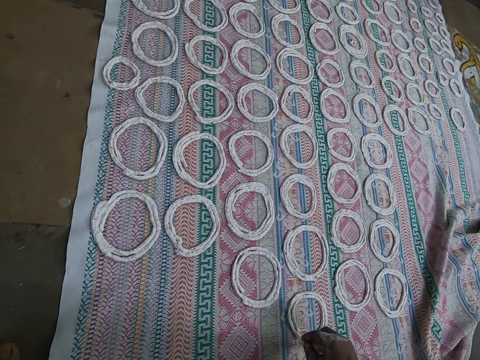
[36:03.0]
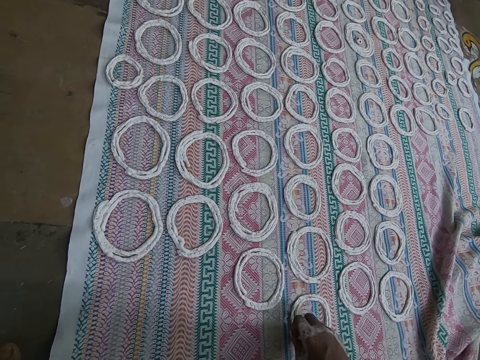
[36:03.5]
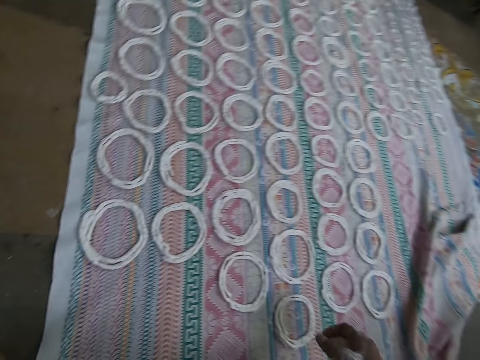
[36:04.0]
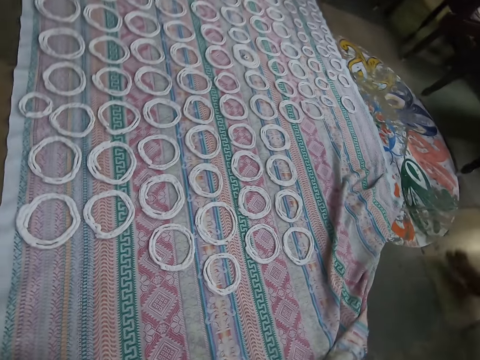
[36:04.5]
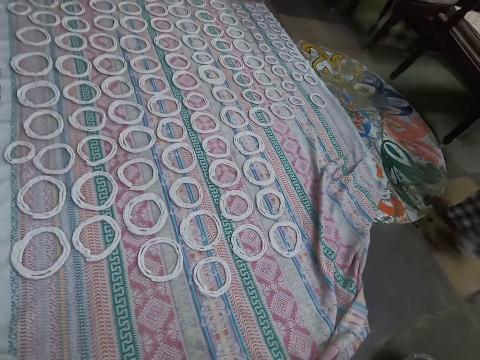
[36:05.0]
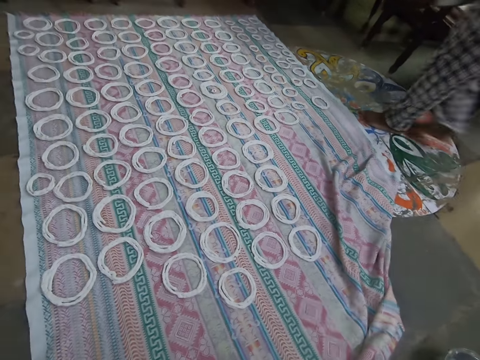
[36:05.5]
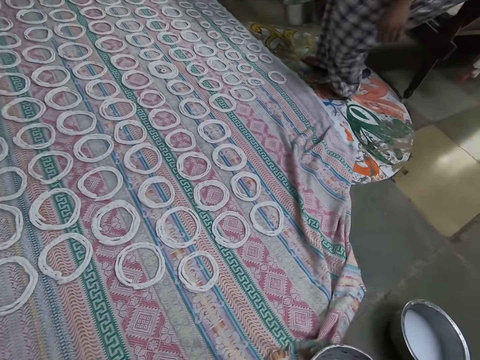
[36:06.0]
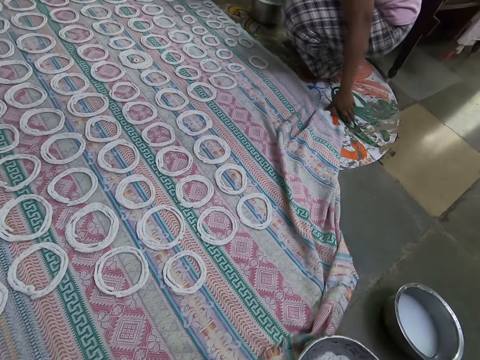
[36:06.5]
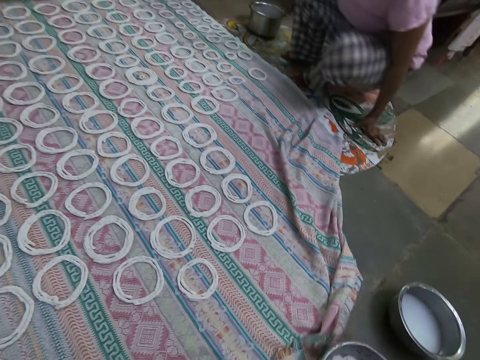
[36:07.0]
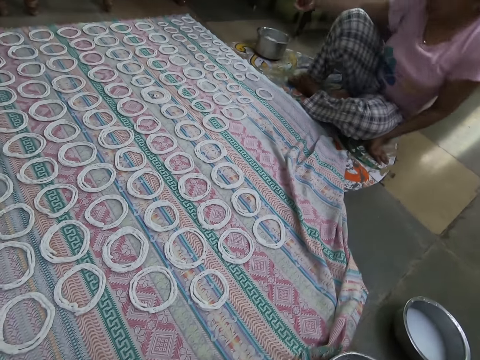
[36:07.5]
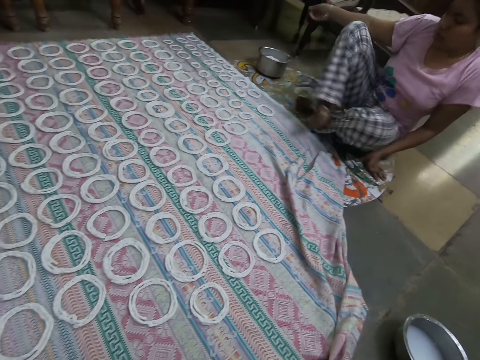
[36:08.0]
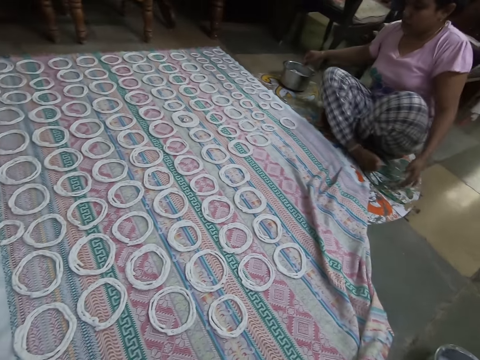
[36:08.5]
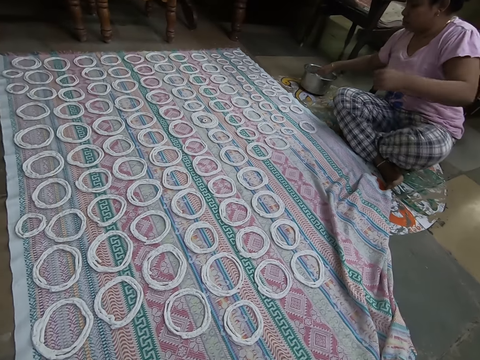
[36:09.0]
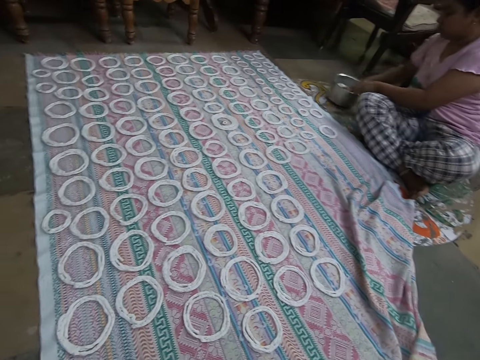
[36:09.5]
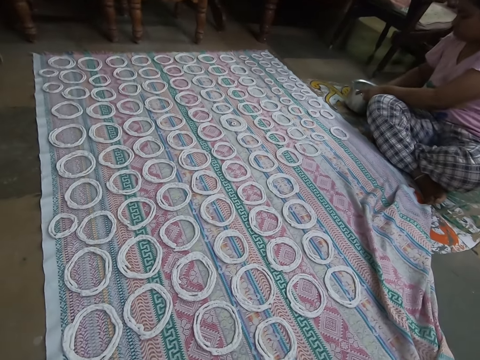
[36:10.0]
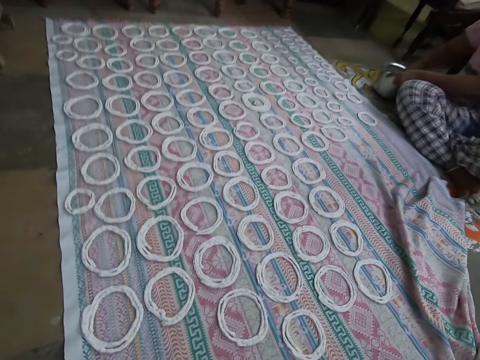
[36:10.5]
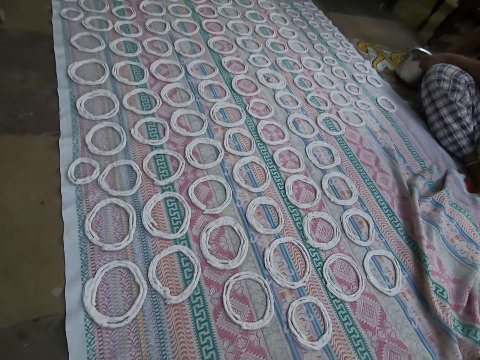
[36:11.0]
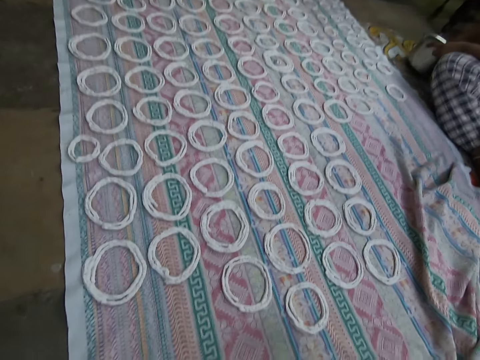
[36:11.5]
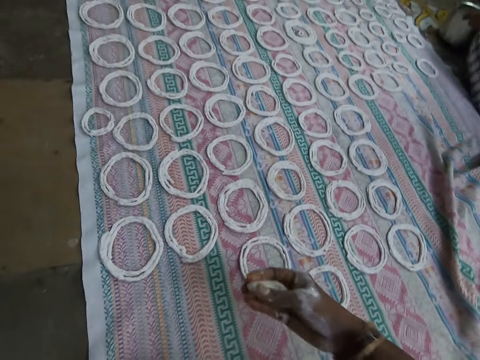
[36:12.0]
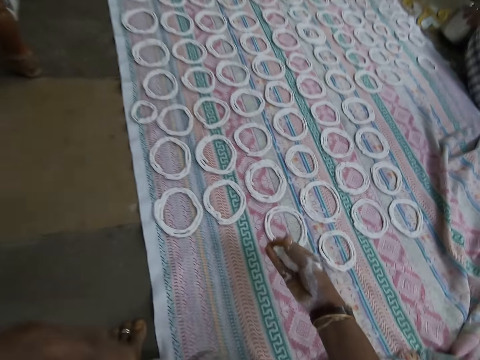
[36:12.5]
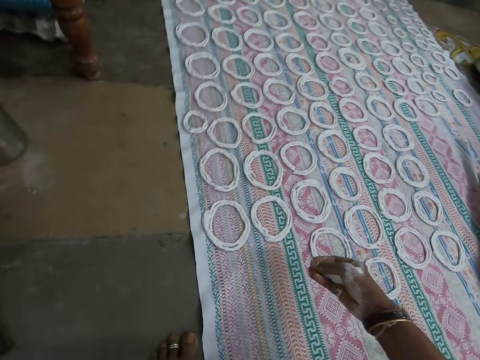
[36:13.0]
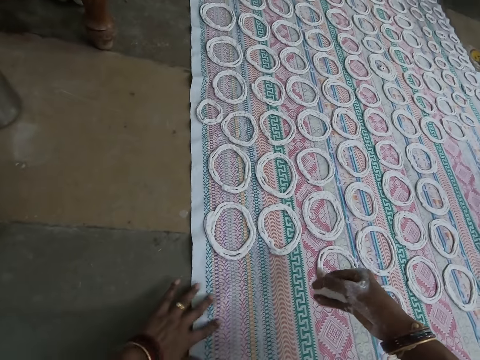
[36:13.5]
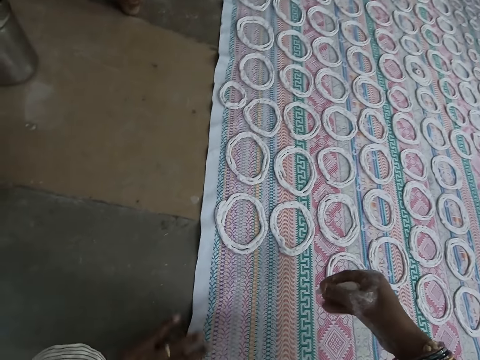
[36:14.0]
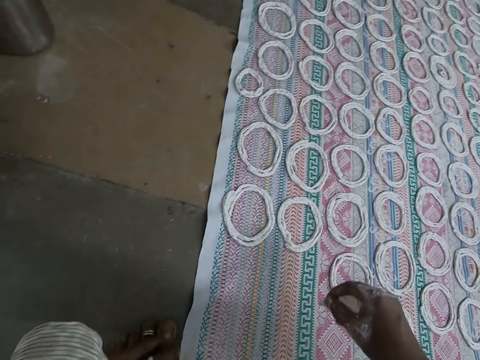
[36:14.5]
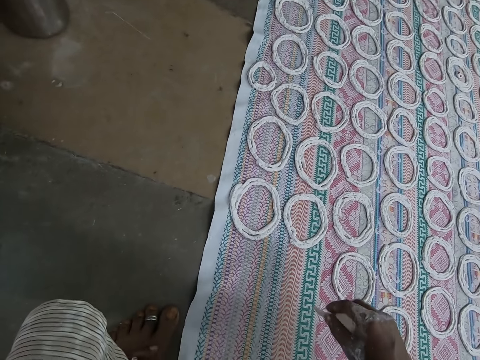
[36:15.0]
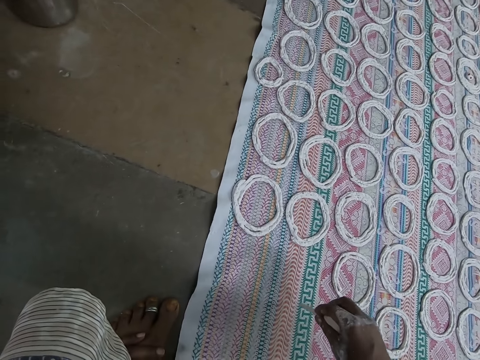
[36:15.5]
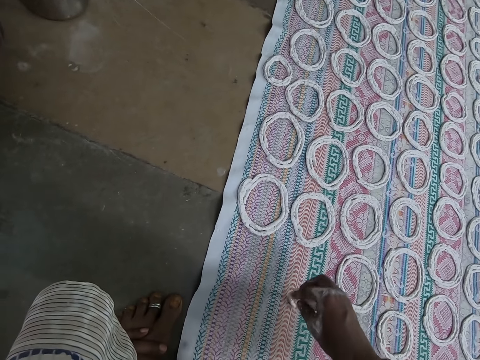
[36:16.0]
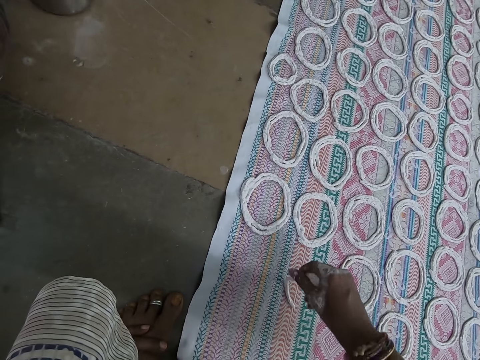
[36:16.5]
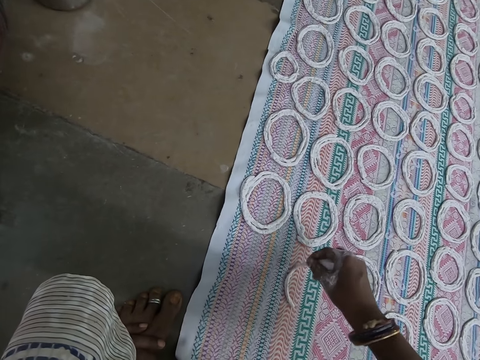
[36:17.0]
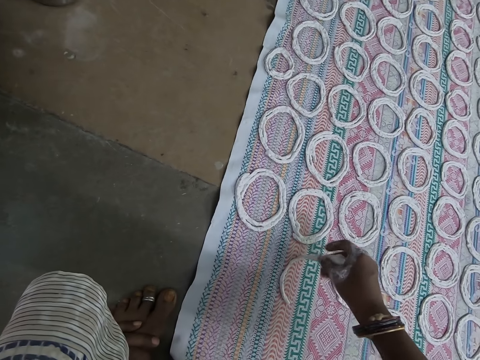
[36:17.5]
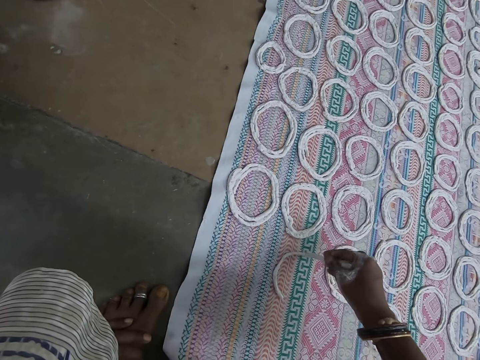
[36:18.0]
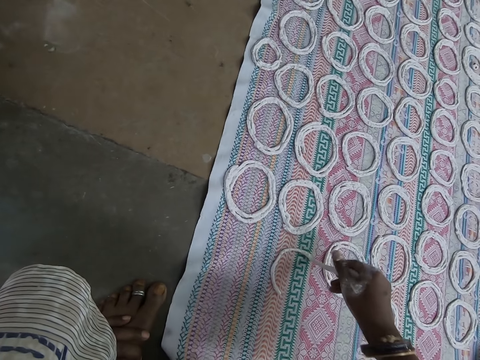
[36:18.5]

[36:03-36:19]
The camera wearer looks around the room. A woman drops the big metal bowl on the floor with her right hand. The woman sits on the floor, drags the big metal bowl on the floor with her right hand, and mixes some murukku flour in the big metal bowl on the floor with her right hand. The camera wearer kneads the dough. She makes a pattern on the cloth on the floor with the paper clay in her right hand.

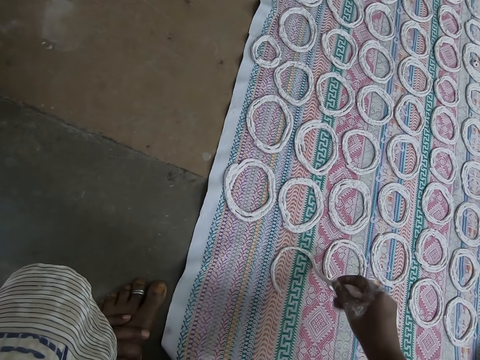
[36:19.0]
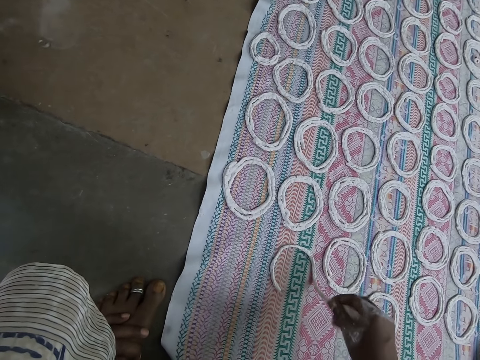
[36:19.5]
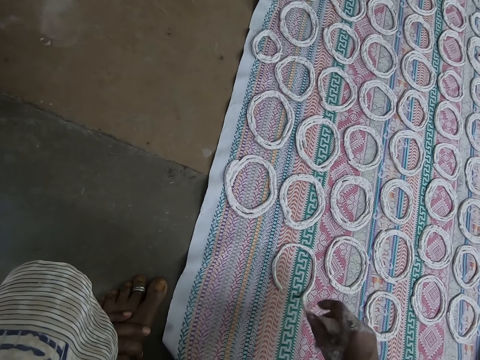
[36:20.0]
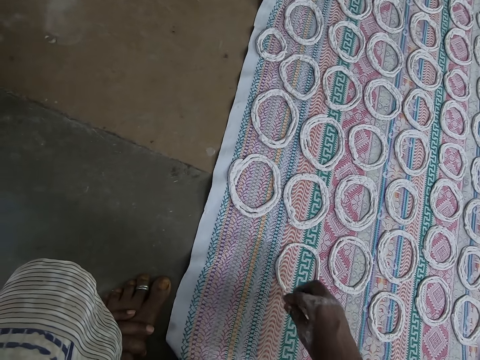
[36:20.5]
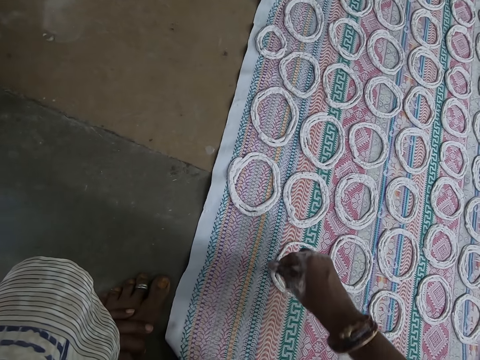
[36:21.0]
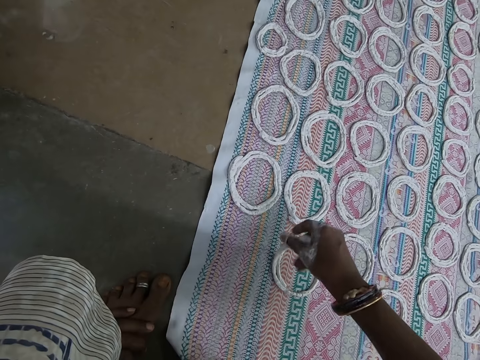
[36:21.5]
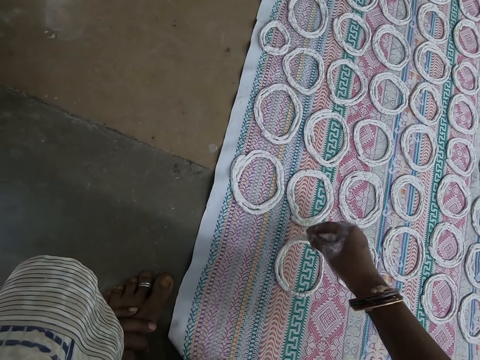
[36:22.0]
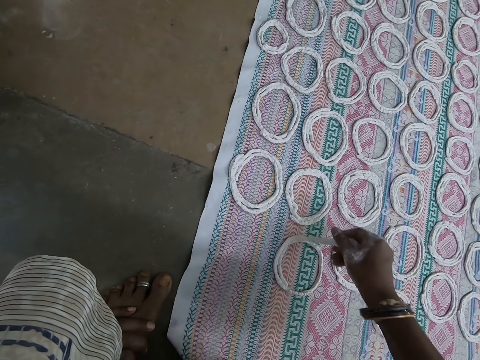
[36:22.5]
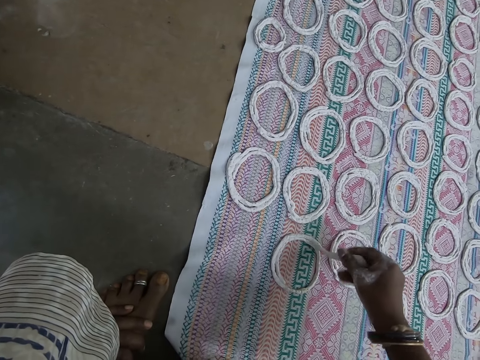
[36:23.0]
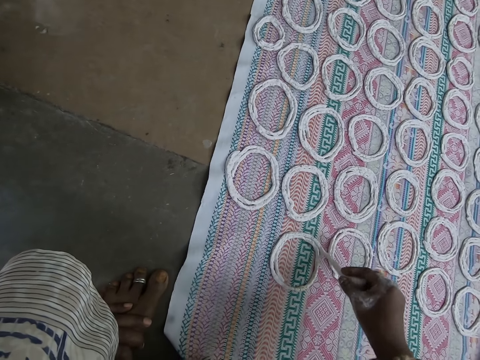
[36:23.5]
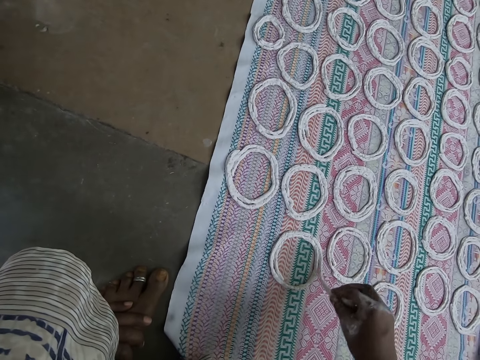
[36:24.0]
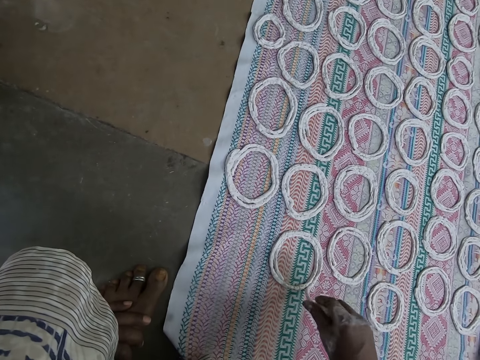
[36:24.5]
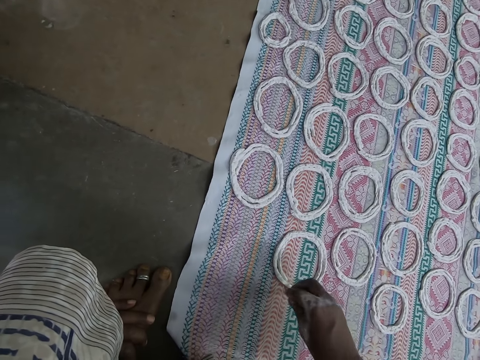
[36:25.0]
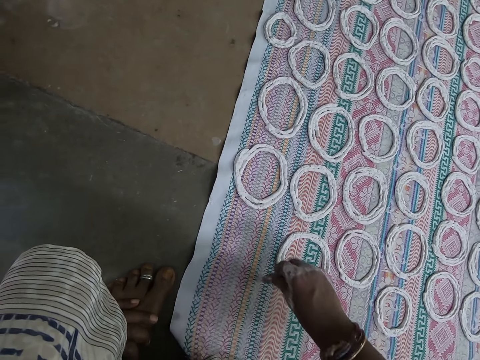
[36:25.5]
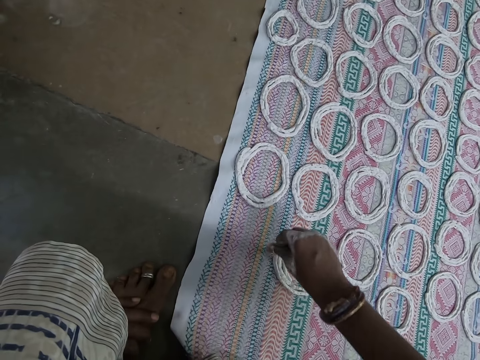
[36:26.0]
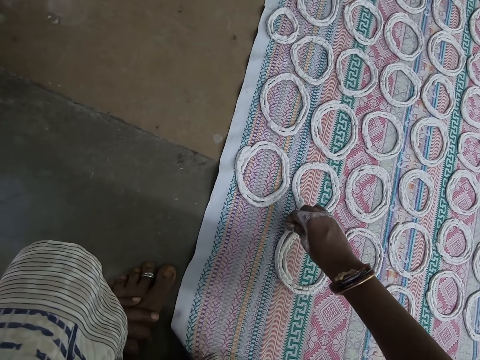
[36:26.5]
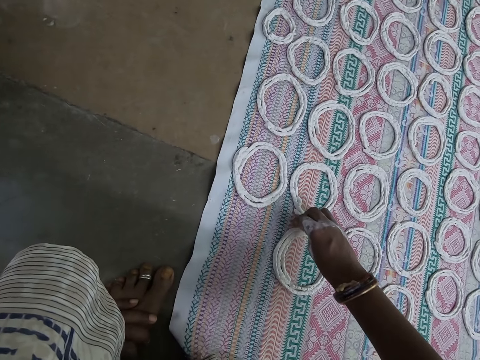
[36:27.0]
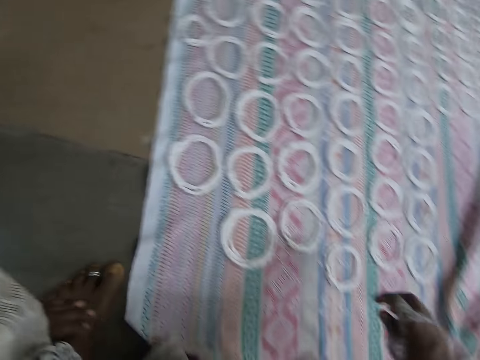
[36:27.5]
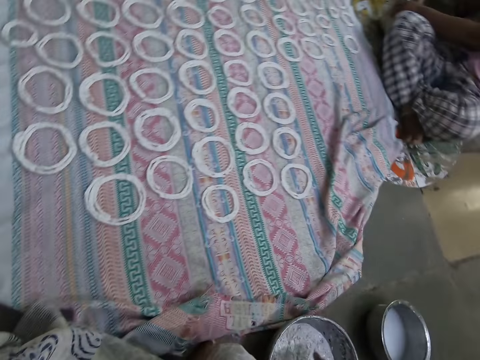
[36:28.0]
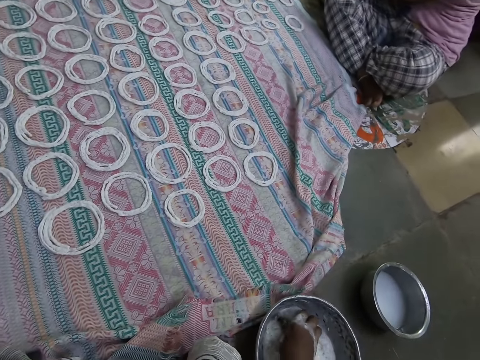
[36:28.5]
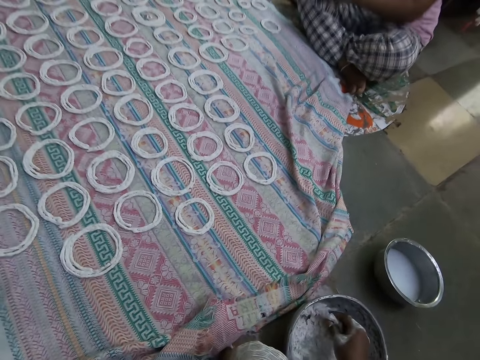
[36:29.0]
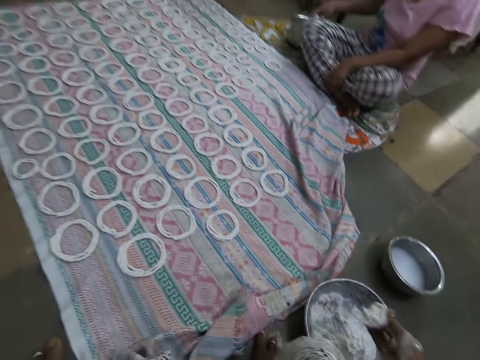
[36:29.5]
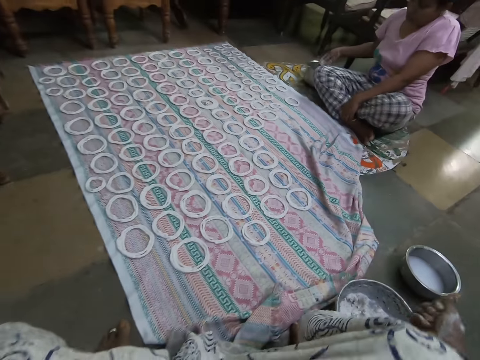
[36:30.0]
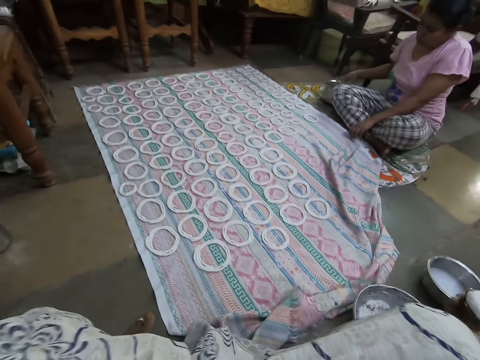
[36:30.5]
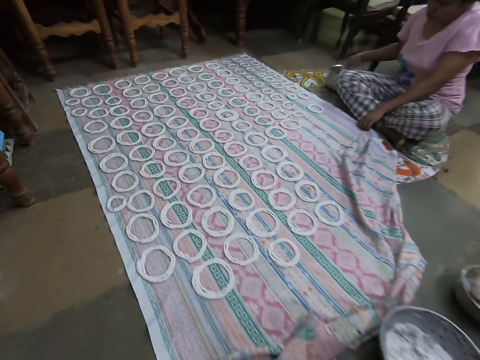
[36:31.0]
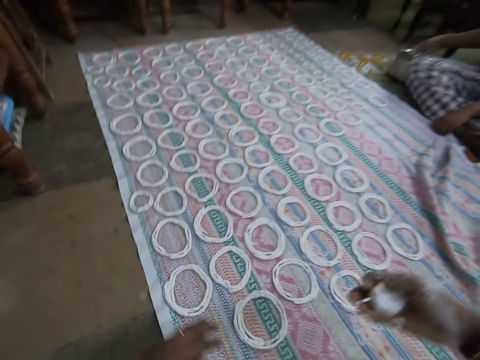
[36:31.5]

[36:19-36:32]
The camera wearer scoops paper clay from a bowl on the floor with her right hand. She kneads the ball of paper clay in her right hand with her fingers. A woman kneads a ball of paper clay in her right hand with her fingers. The camera wearer squeezes dough on her hand. The woman adjusts the cloth on the floor with her left hand.
